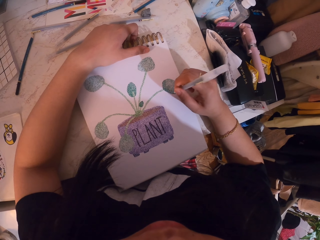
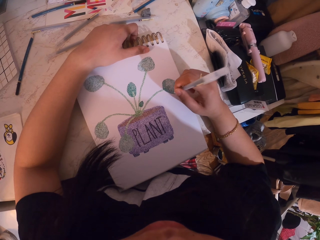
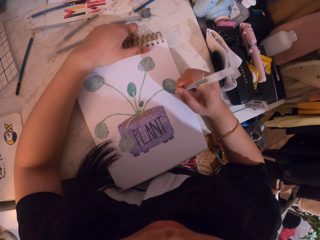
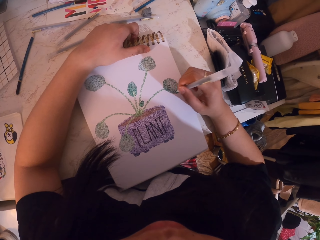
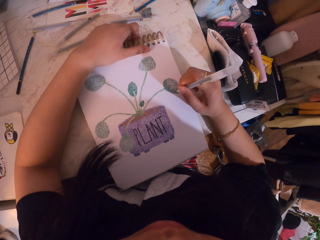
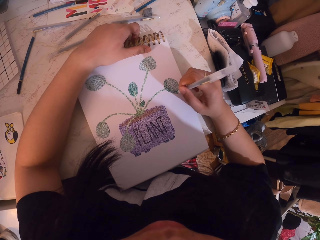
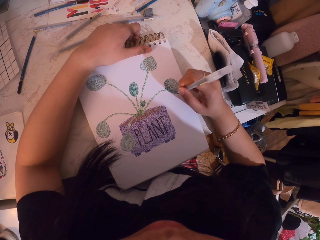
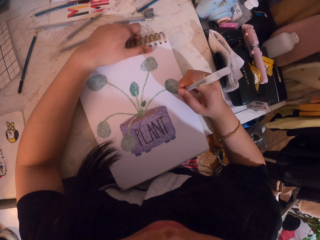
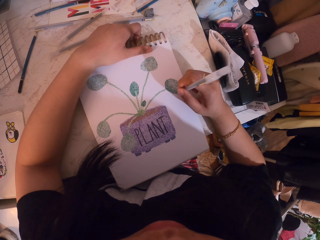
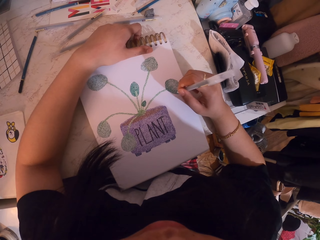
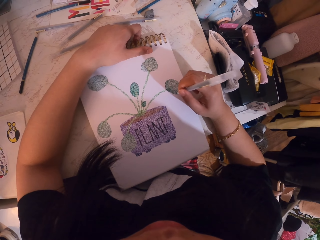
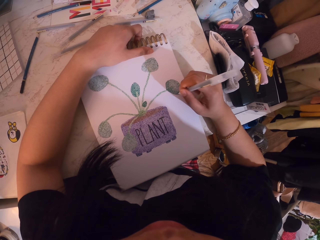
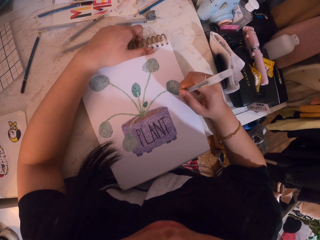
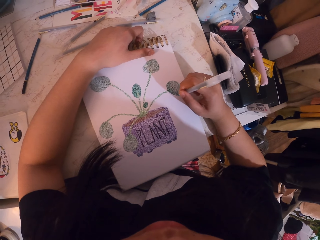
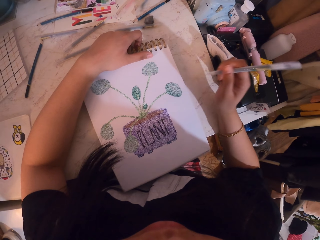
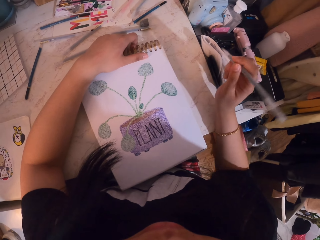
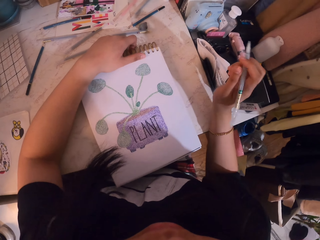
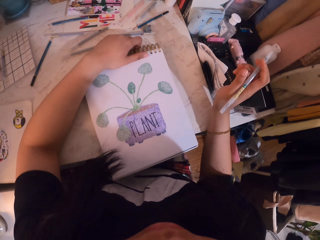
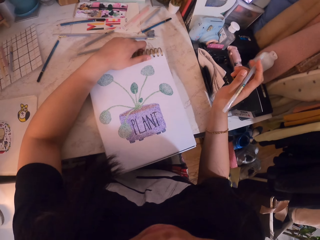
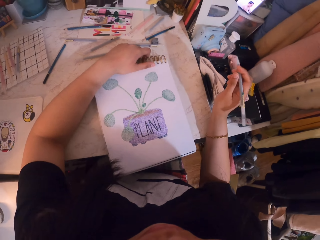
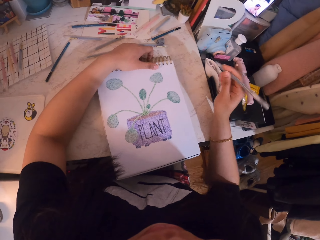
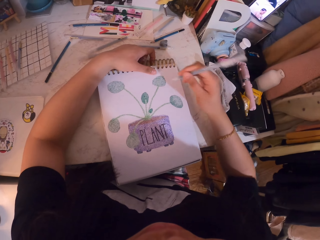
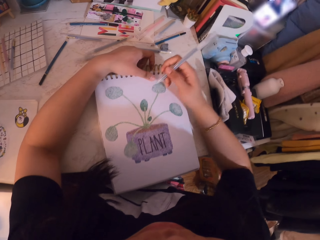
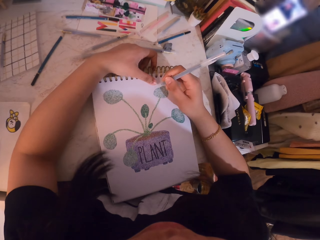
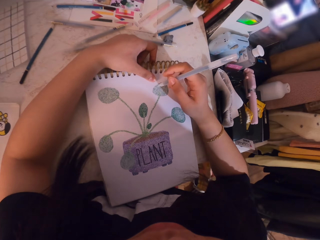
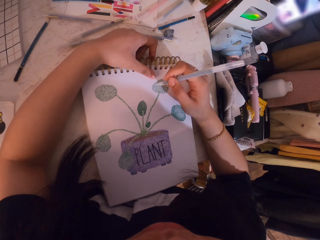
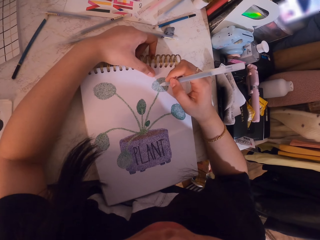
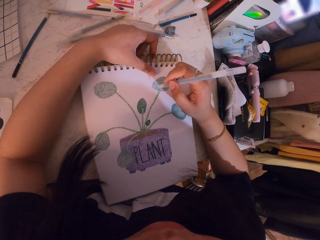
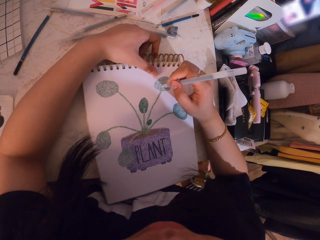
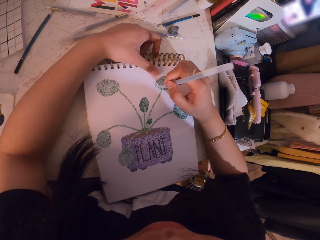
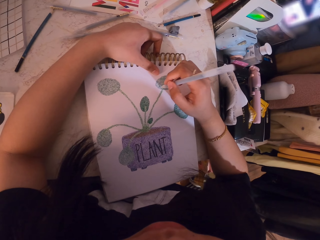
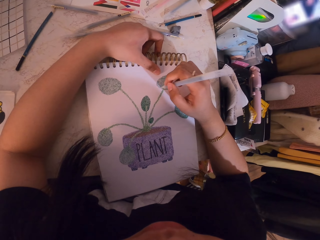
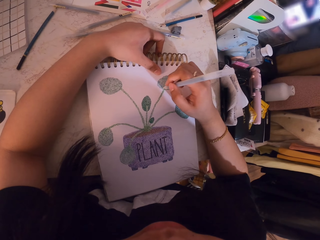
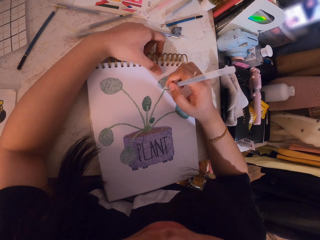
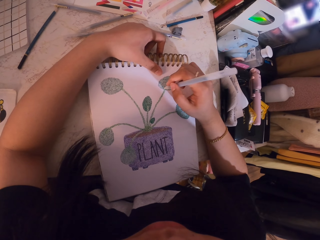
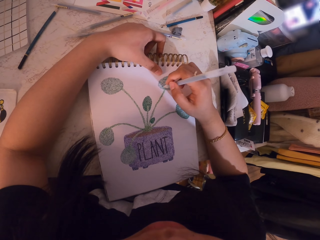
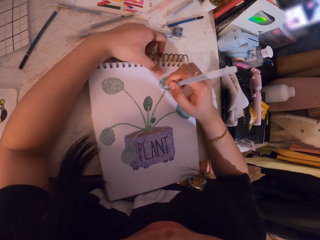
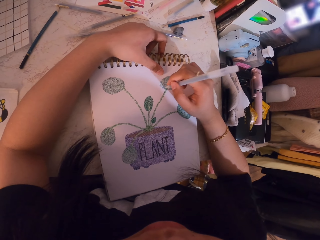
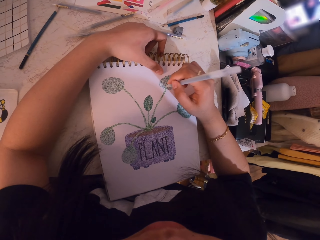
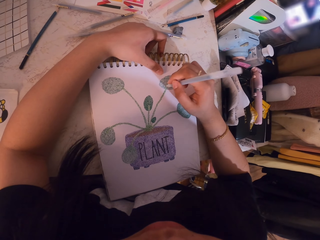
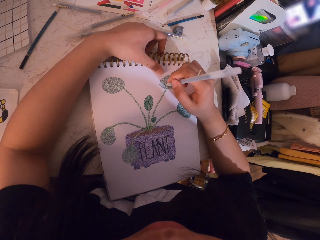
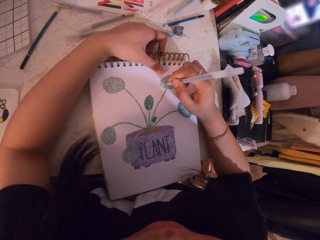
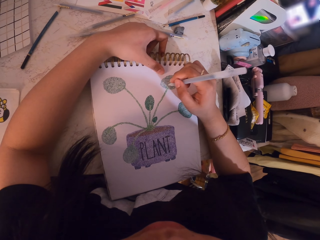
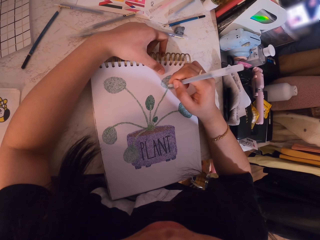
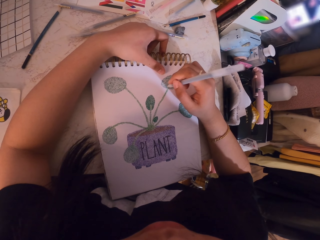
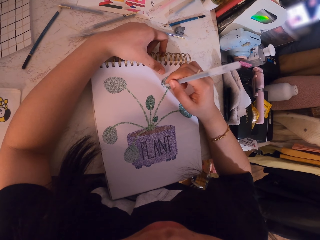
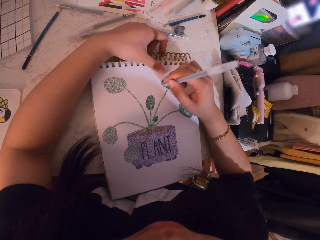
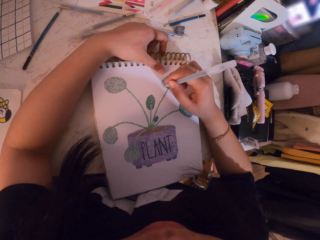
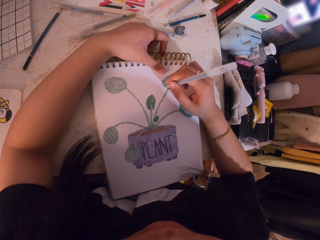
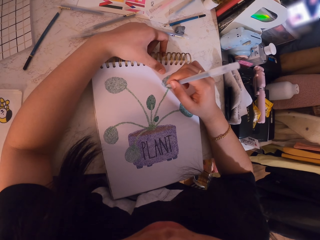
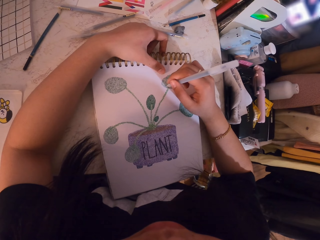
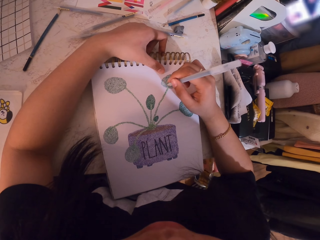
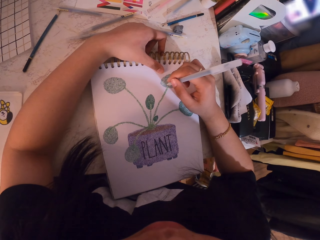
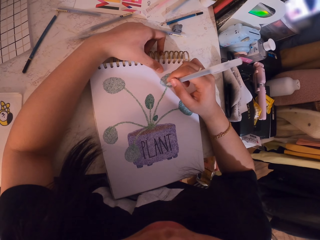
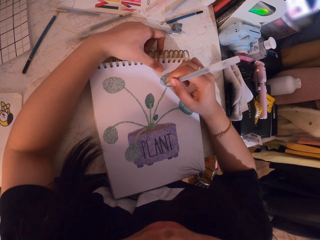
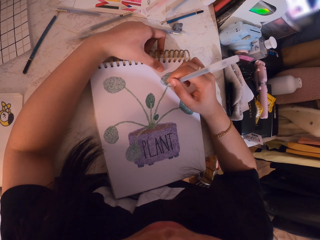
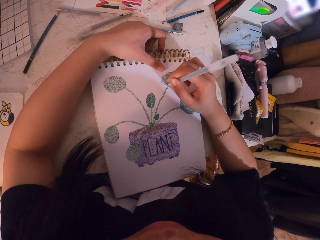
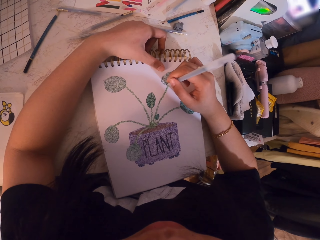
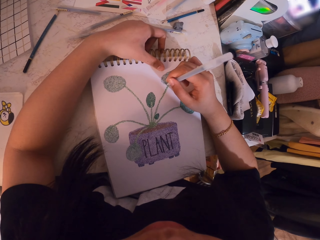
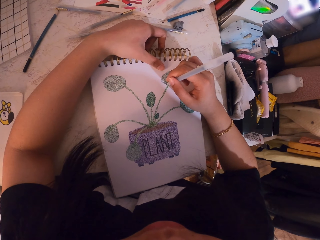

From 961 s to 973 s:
The camera wearer looks at the book. They make dots on the book with a pen. They paint the sketch with the pen.

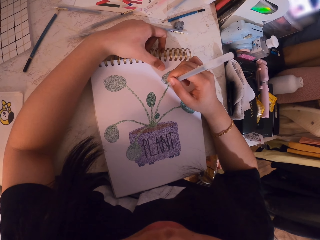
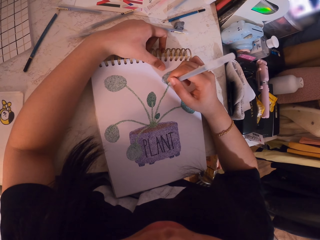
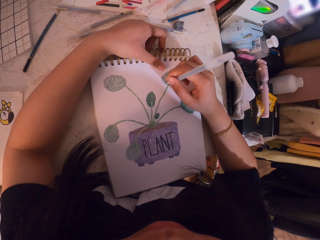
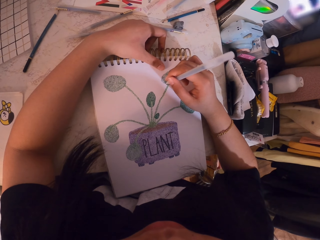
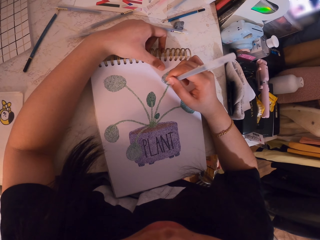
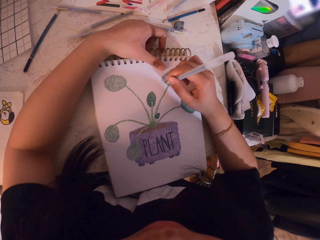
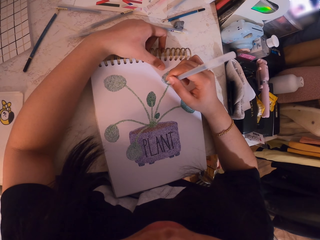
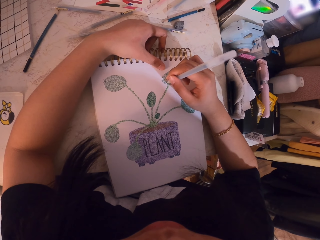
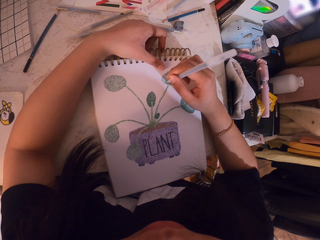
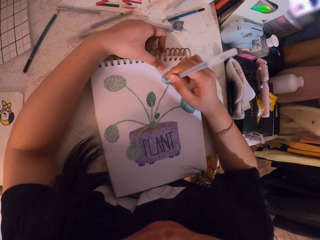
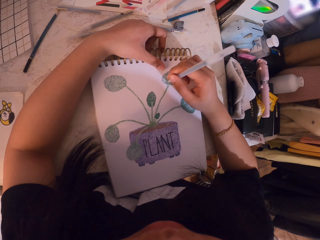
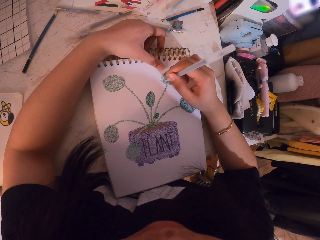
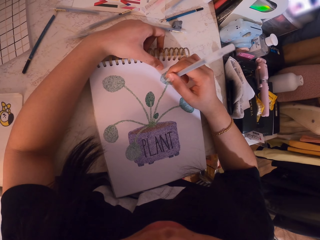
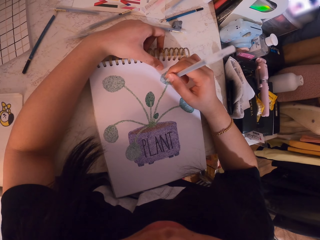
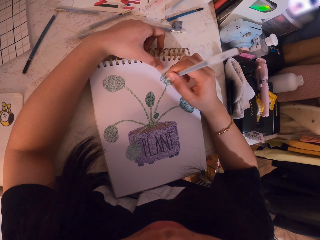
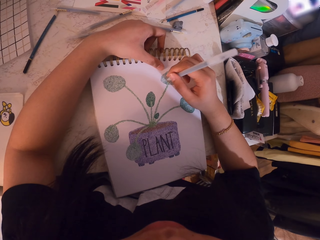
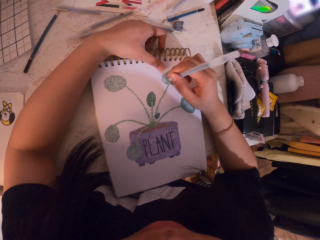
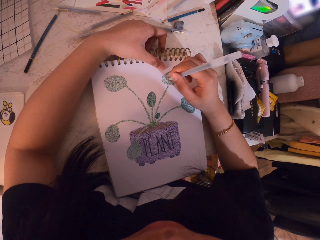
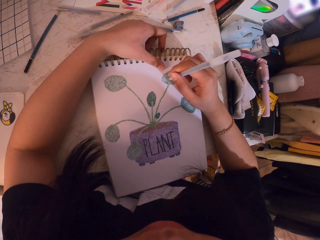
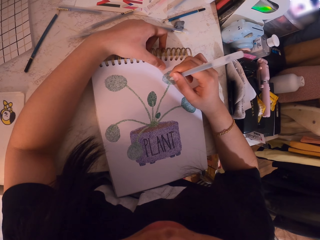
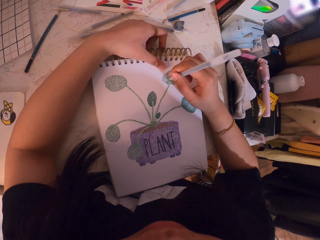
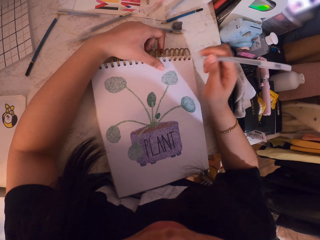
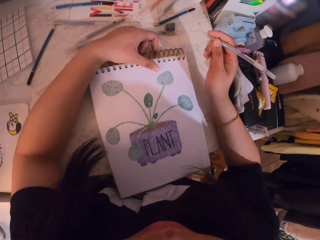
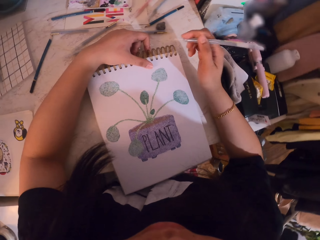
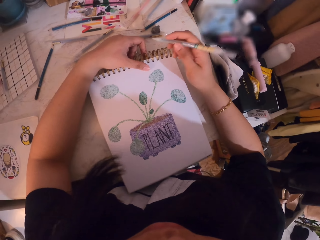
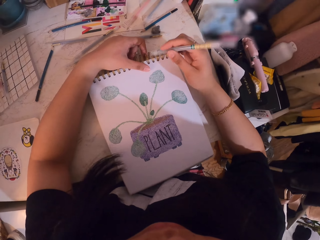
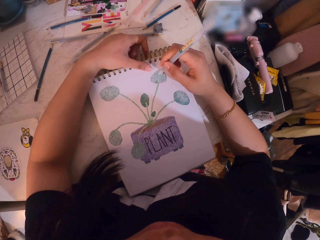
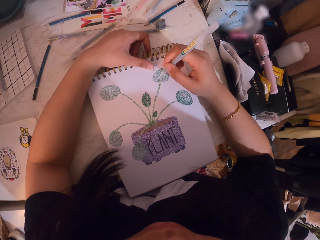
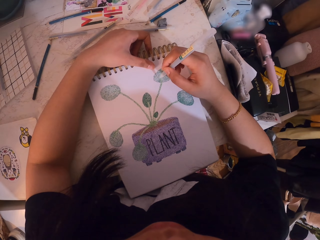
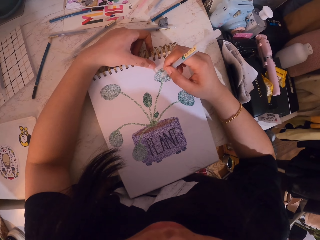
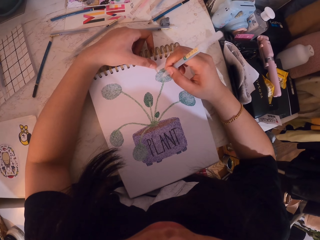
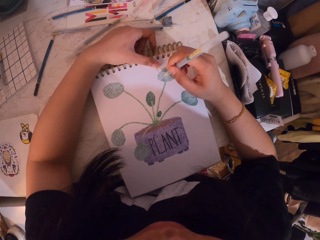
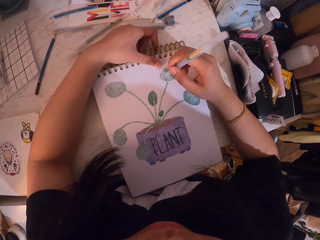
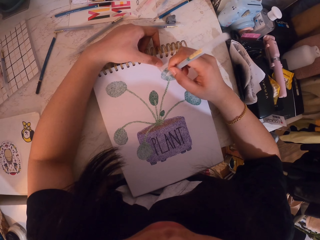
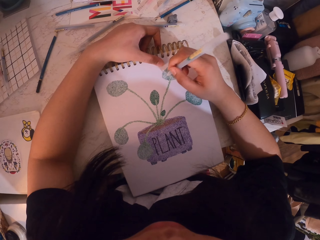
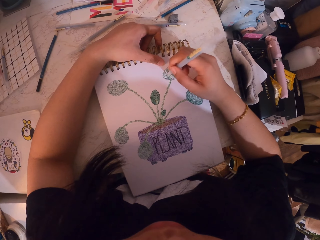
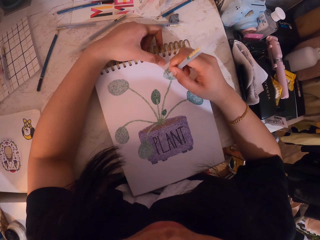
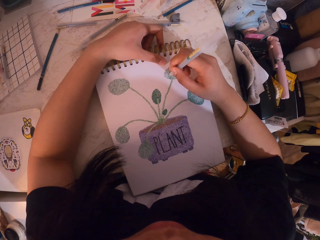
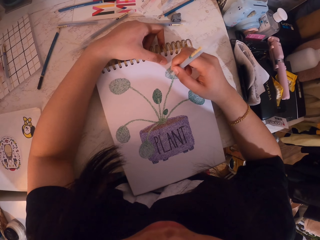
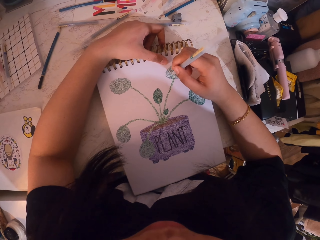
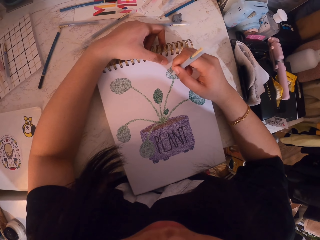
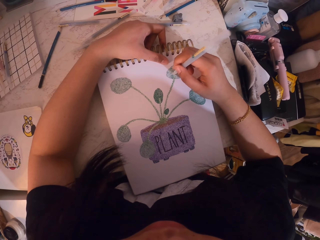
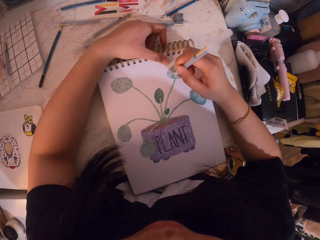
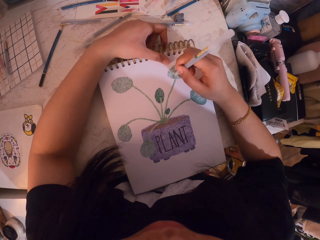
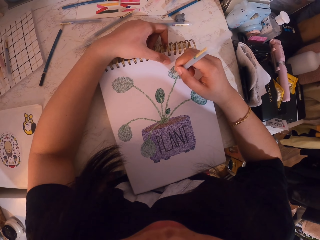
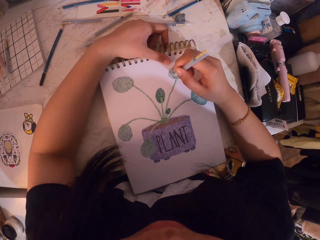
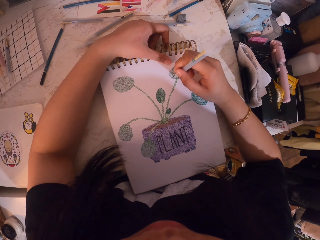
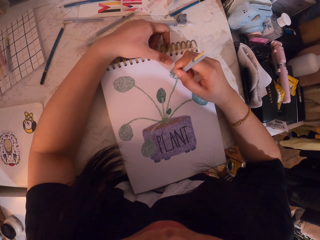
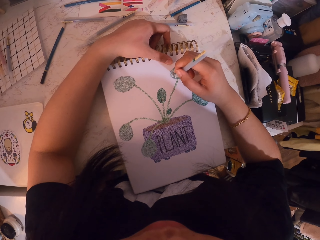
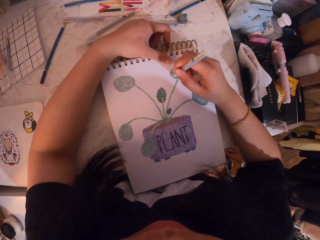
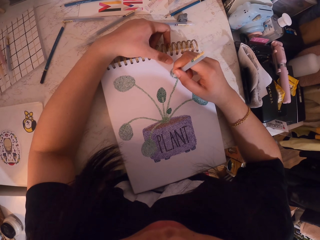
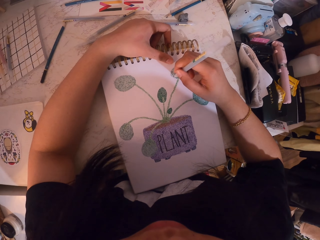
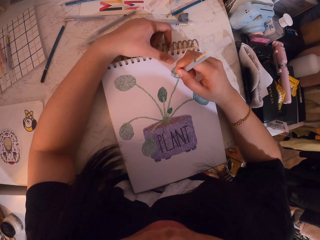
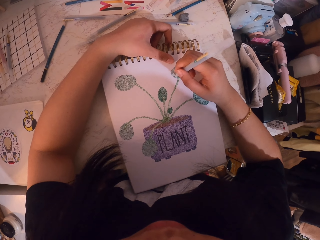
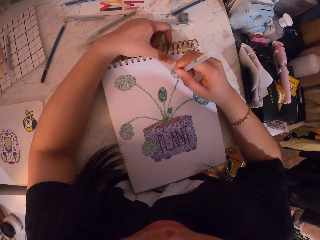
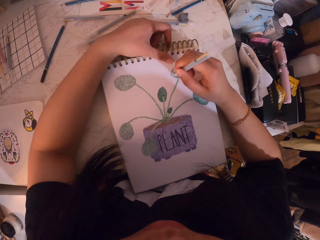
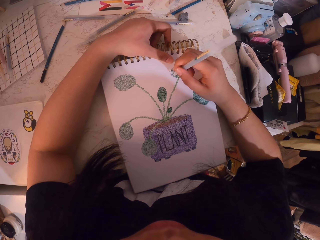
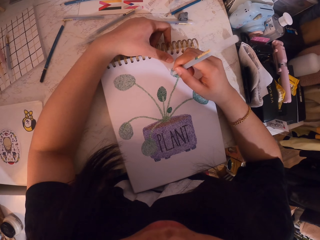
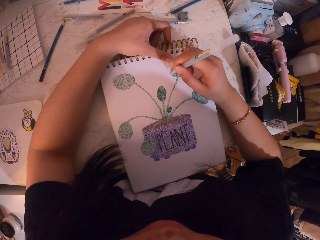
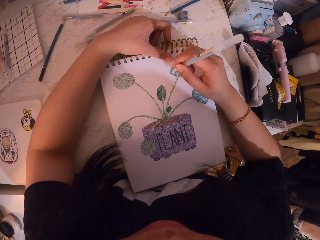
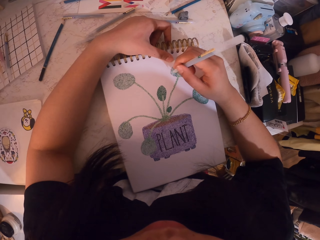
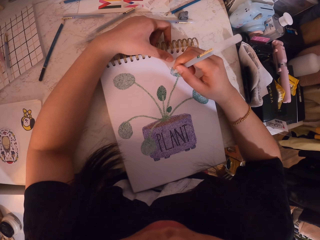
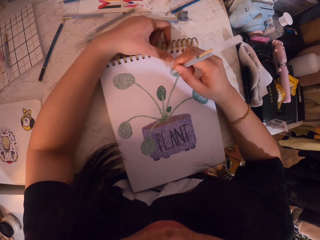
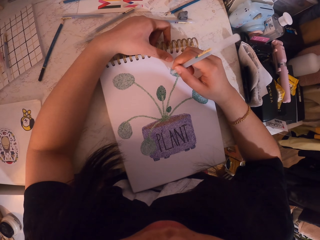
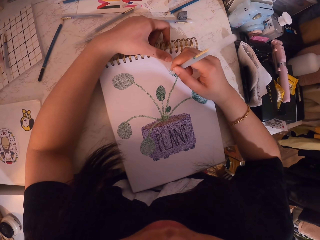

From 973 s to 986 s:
The camera wearer looks at the book. They make dots on the book with a pen.
